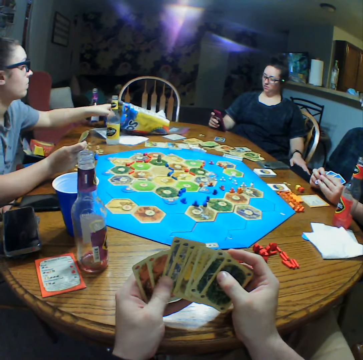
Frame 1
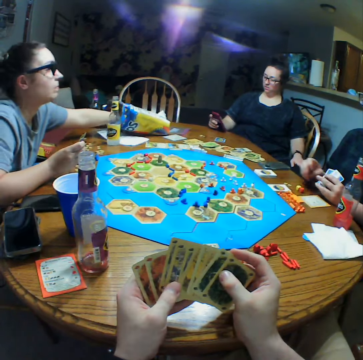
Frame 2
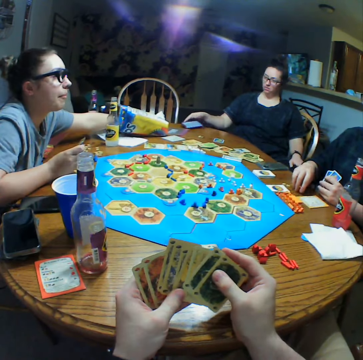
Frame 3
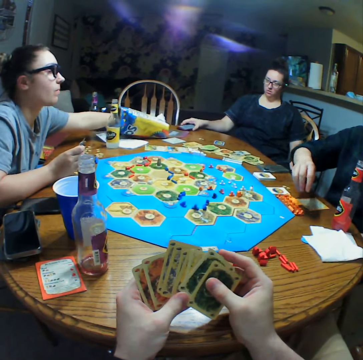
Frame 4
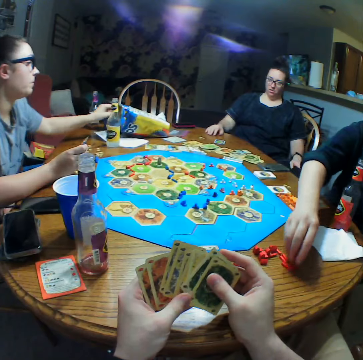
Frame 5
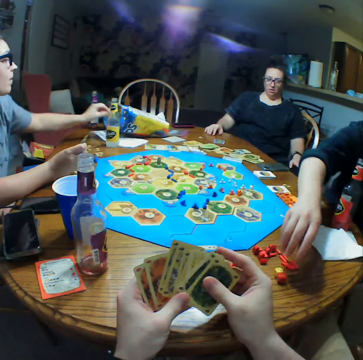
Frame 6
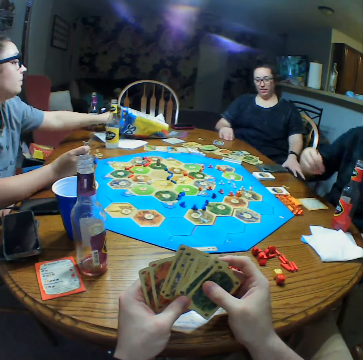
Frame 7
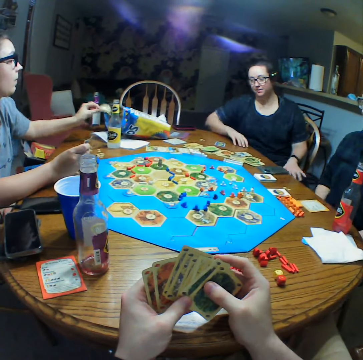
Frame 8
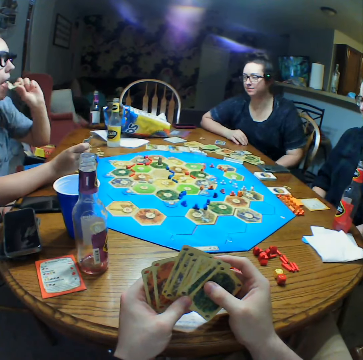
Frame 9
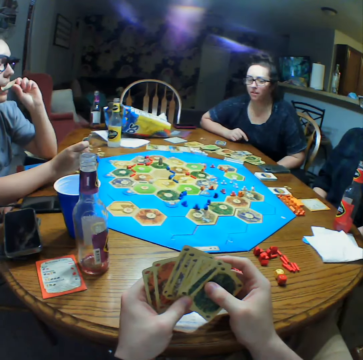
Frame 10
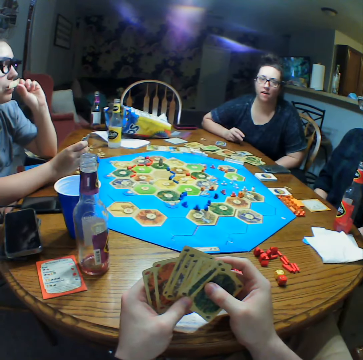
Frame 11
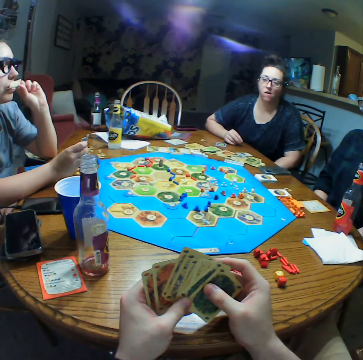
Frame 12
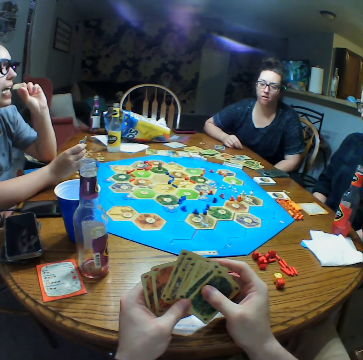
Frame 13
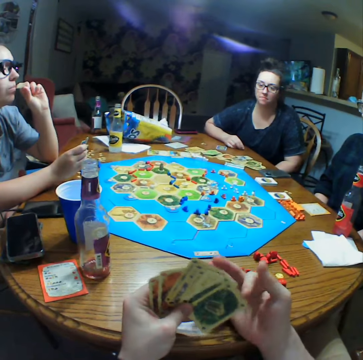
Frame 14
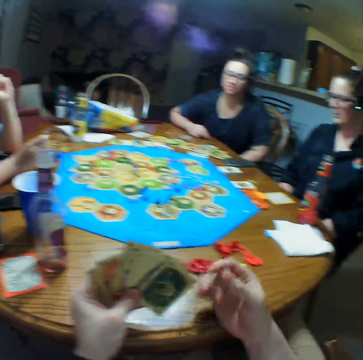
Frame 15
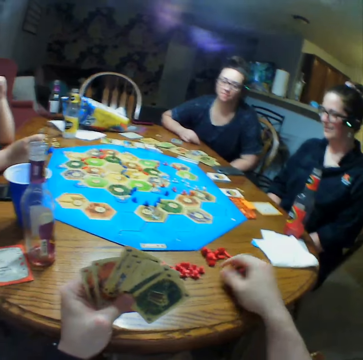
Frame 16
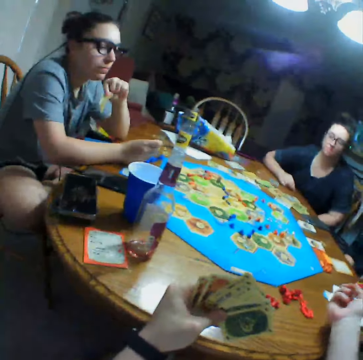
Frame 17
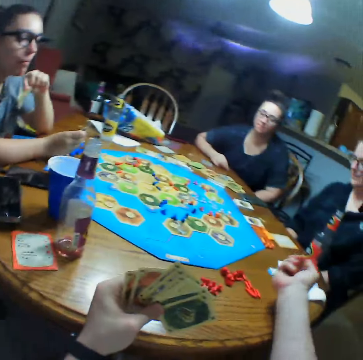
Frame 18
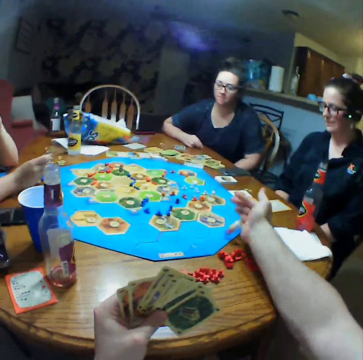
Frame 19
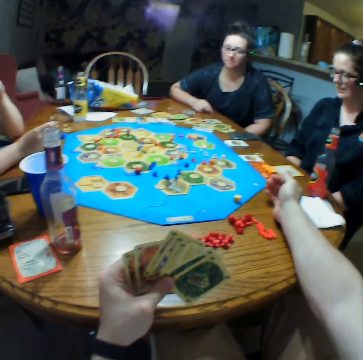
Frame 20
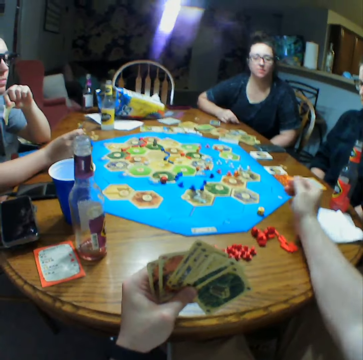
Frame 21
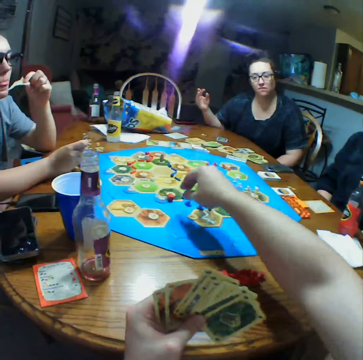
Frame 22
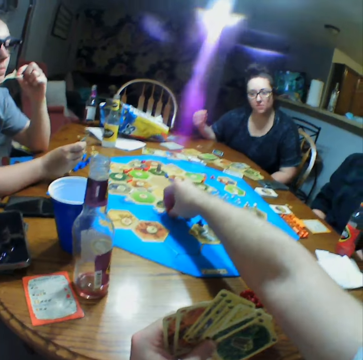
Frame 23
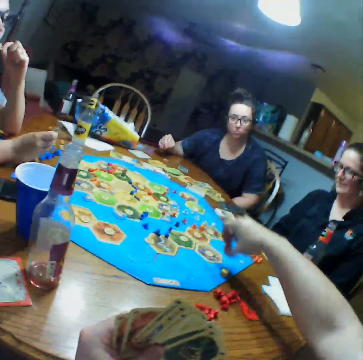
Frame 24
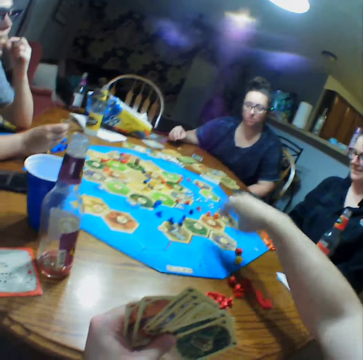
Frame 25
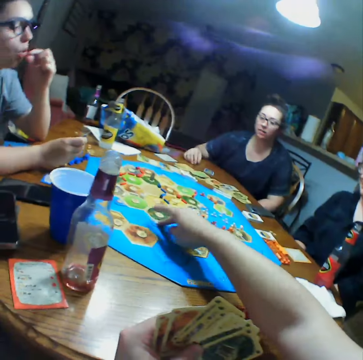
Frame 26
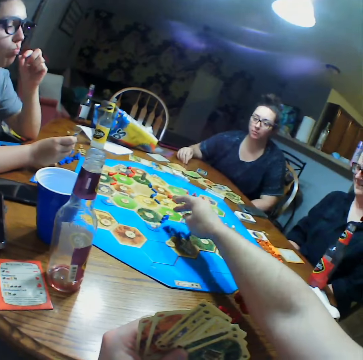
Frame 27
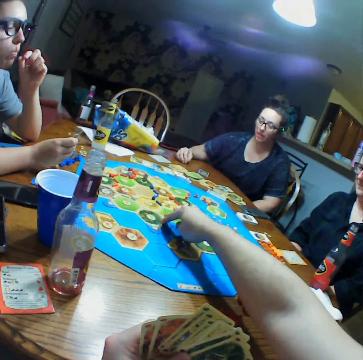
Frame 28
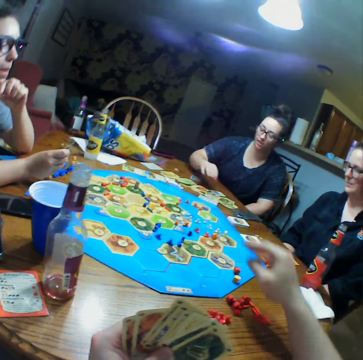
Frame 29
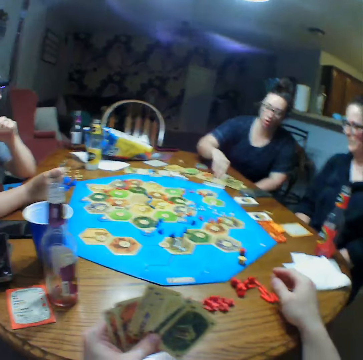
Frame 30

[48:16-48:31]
A woman moves a phone on the table. Another woman moves pieces on the table. The camera wearer shakes the board game pieces. They roll the dice, throw the dice on the table, put the dice aside on the table and move pieces on the board.

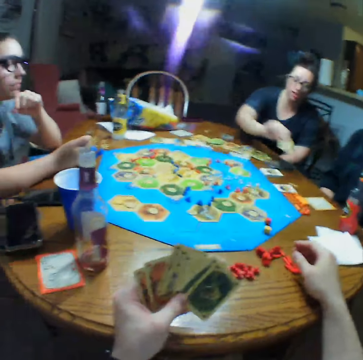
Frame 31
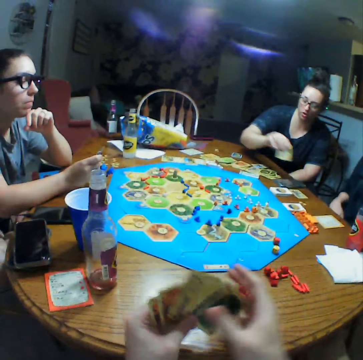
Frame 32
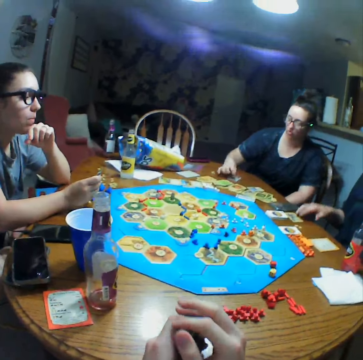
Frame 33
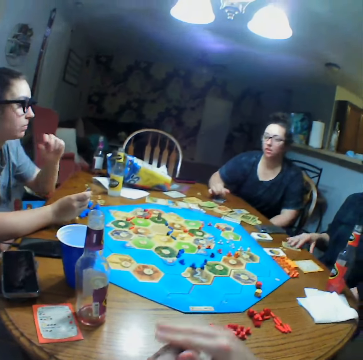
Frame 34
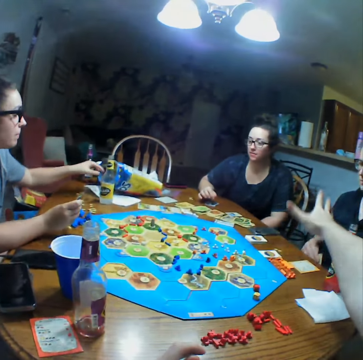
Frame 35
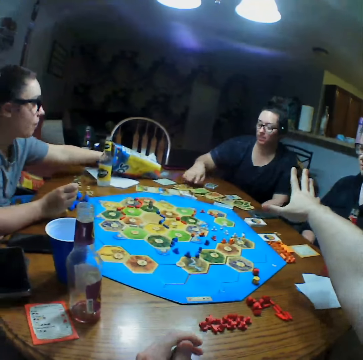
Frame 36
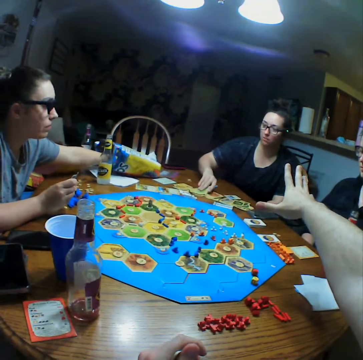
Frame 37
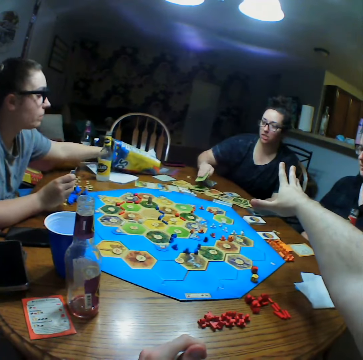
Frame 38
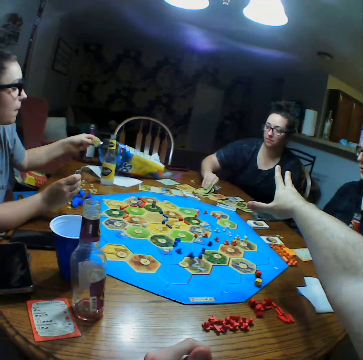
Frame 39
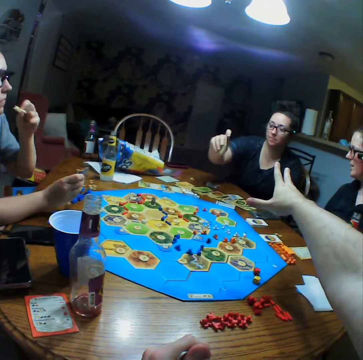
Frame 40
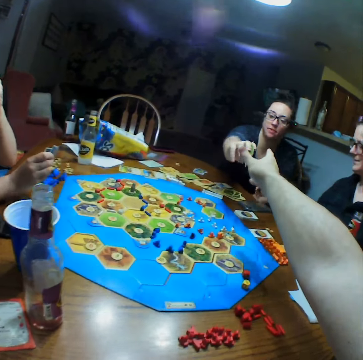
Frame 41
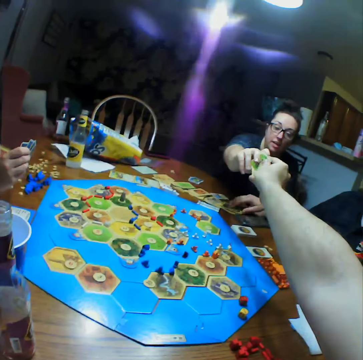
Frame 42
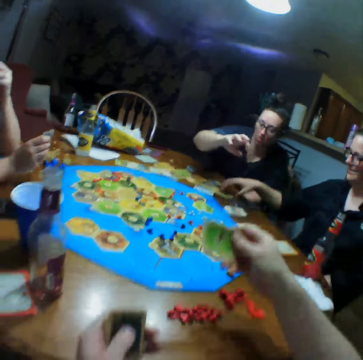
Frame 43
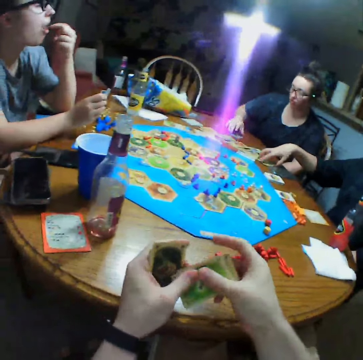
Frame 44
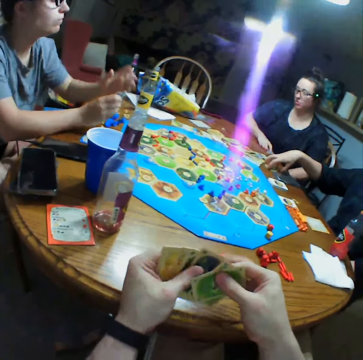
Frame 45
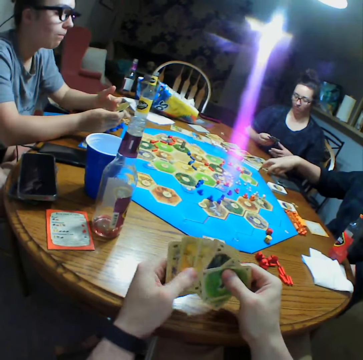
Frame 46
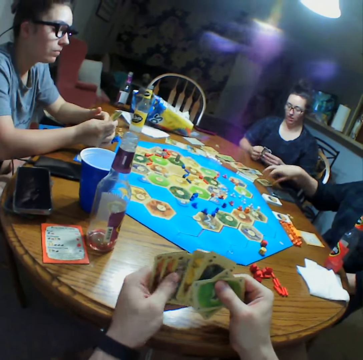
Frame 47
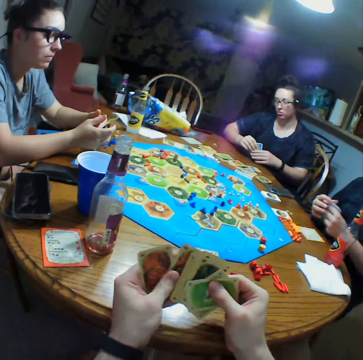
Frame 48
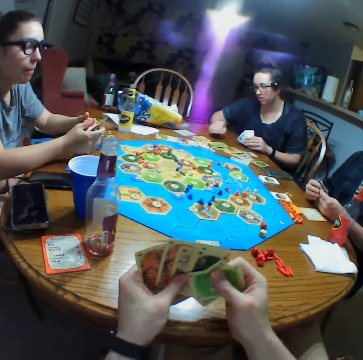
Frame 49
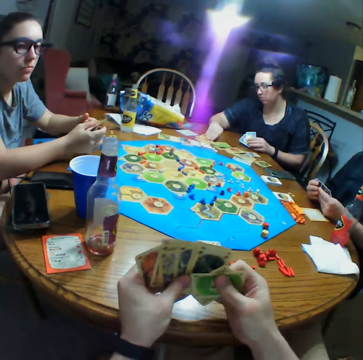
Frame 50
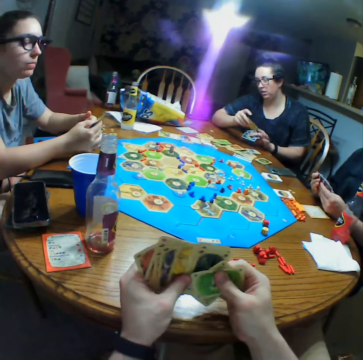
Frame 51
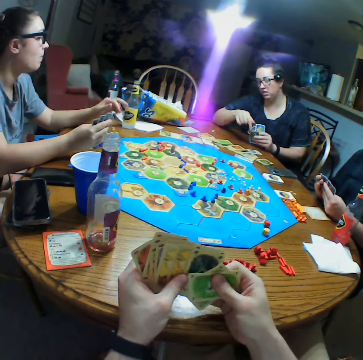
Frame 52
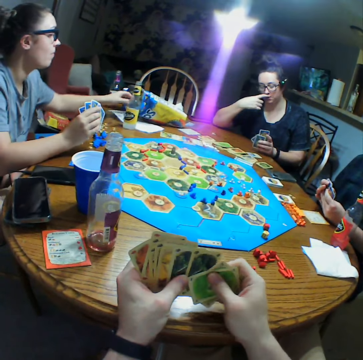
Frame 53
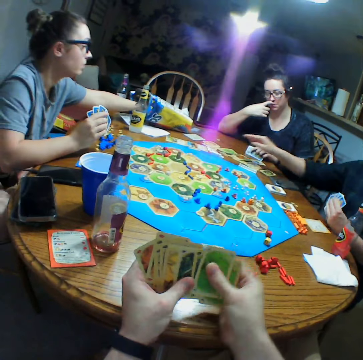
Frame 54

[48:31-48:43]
A woman moves a card on the table. The camera wearer takes cards from a person. They give cards to a man. The woman picks up the cards.

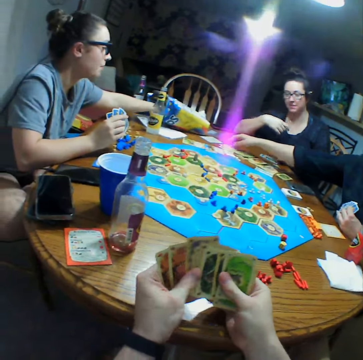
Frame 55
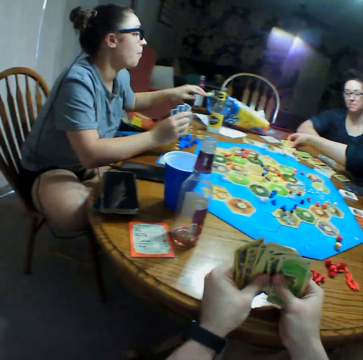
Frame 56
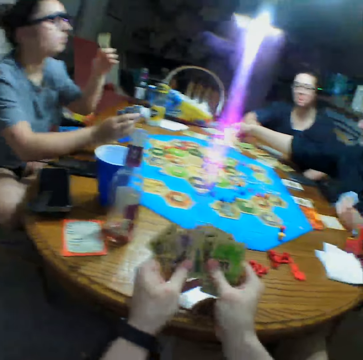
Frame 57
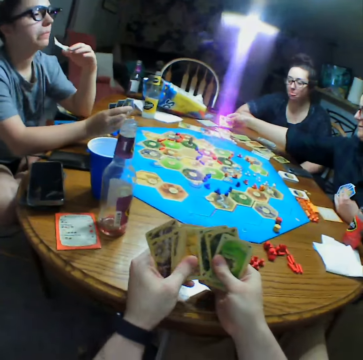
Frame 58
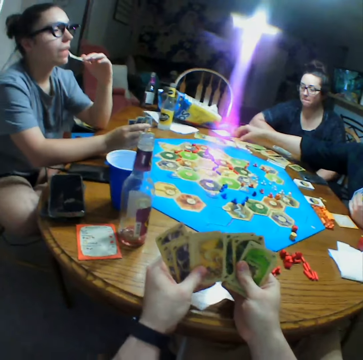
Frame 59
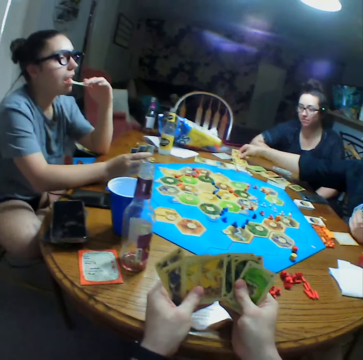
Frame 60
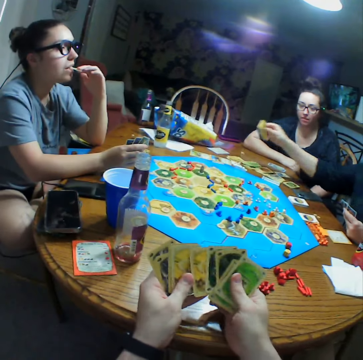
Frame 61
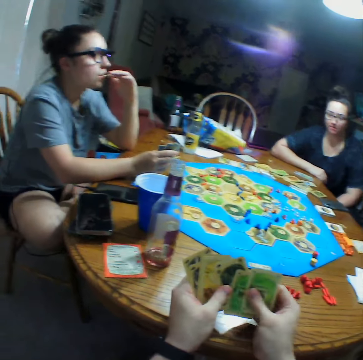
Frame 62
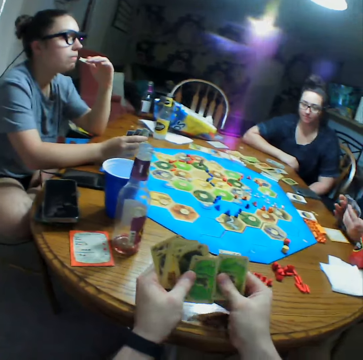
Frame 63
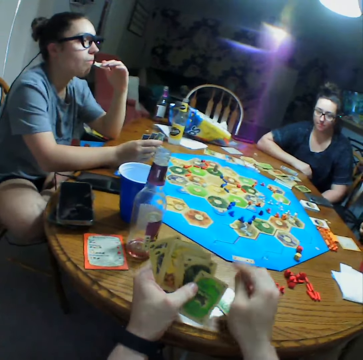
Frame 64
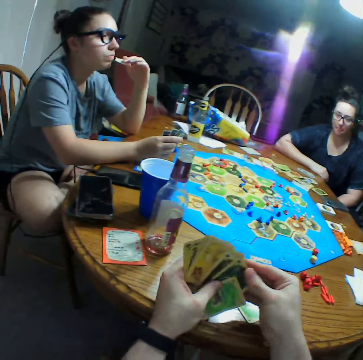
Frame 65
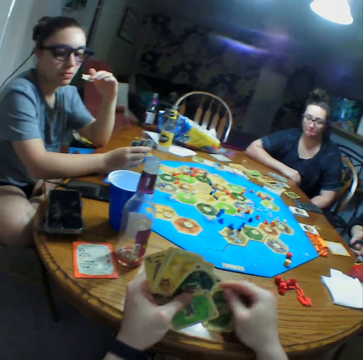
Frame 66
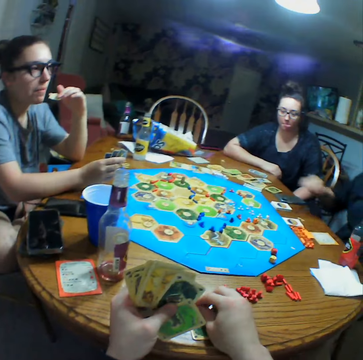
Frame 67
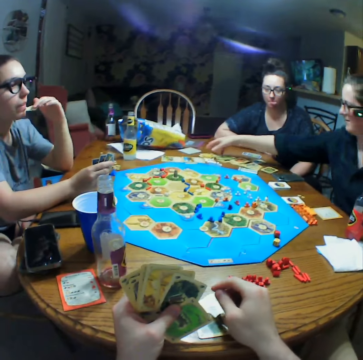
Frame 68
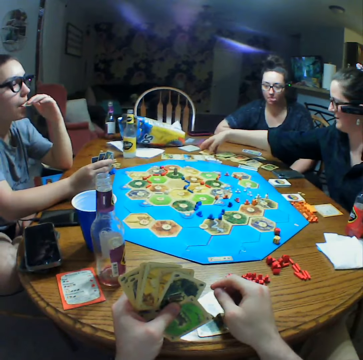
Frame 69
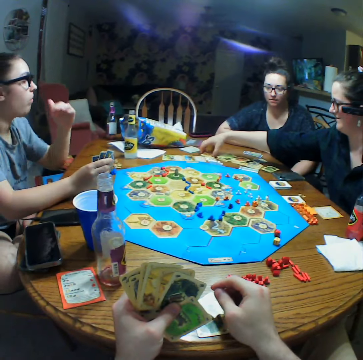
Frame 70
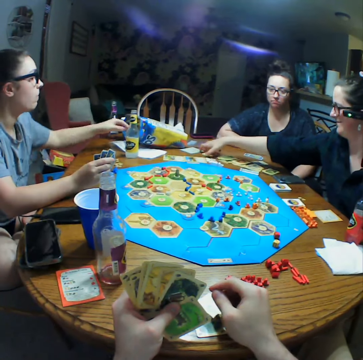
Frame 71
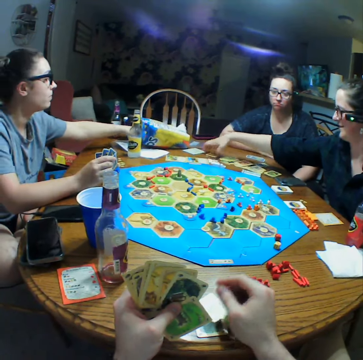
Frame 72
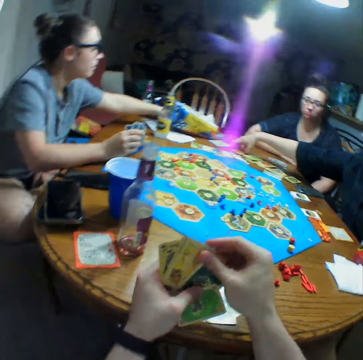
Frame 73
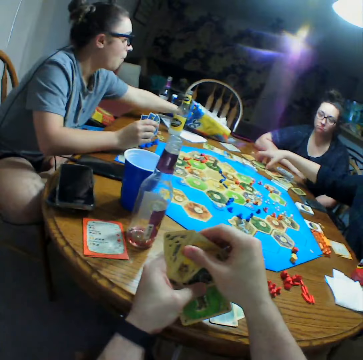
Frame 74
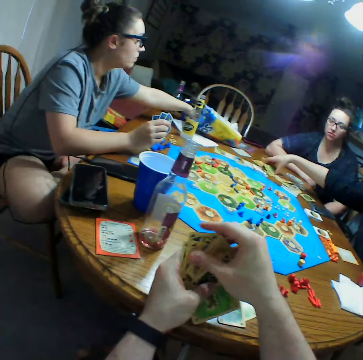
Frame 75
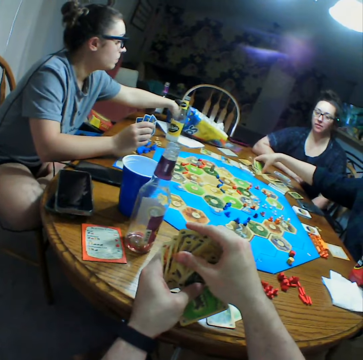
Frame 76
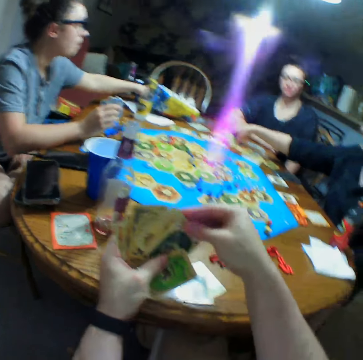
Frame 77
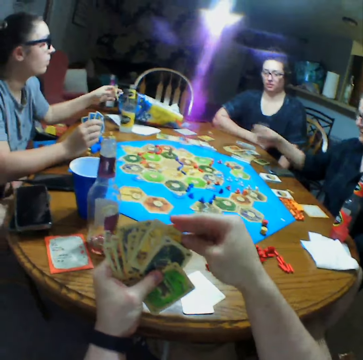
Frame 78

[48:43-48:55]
The camera wearer looks at the cards in his hands. A woman picks up the cards. The camera wearer counts the cards.
